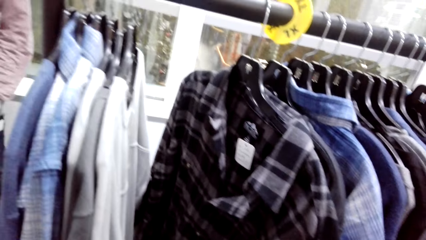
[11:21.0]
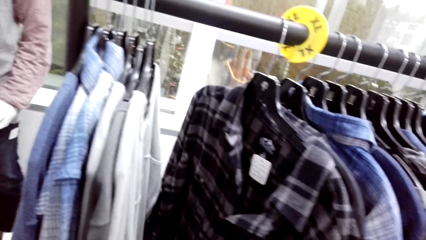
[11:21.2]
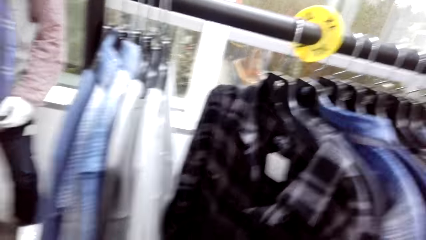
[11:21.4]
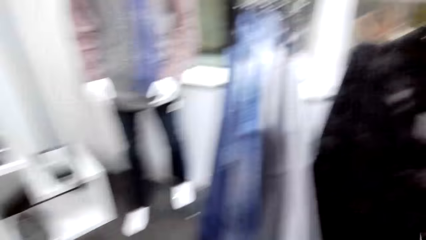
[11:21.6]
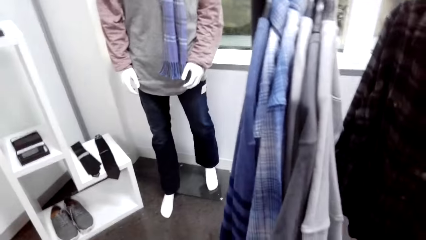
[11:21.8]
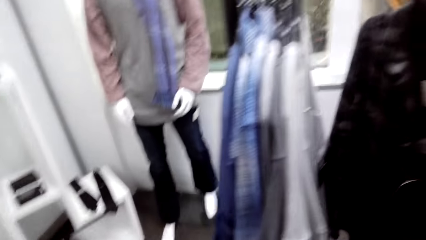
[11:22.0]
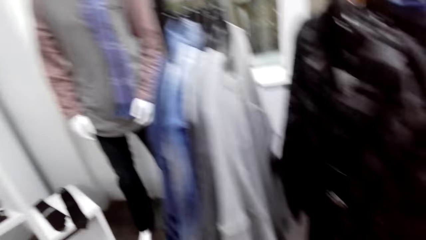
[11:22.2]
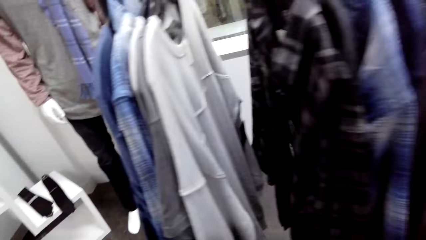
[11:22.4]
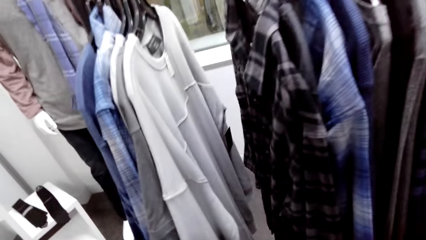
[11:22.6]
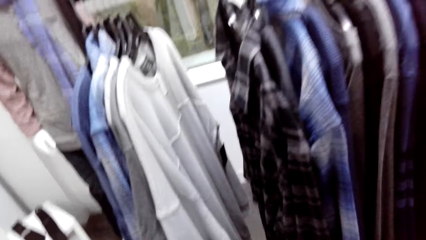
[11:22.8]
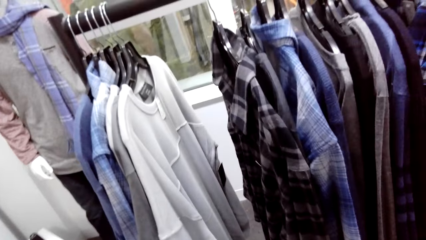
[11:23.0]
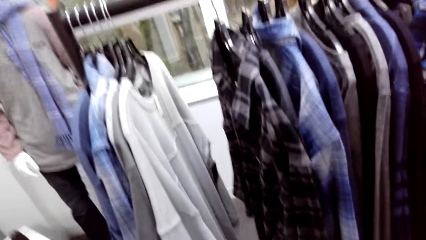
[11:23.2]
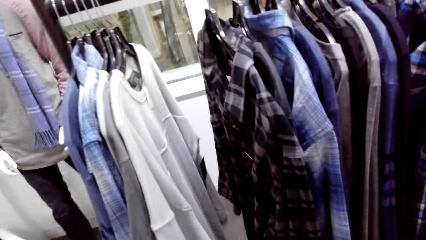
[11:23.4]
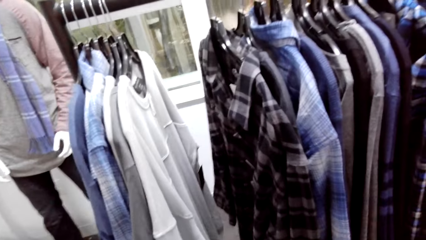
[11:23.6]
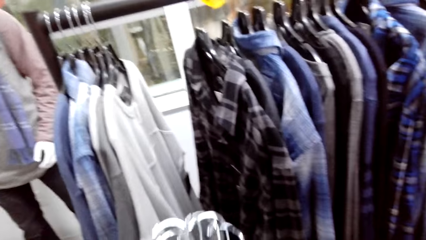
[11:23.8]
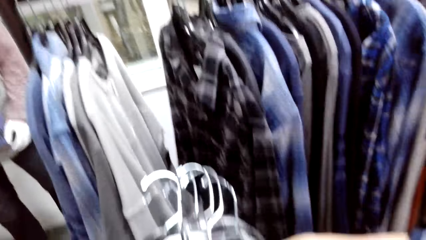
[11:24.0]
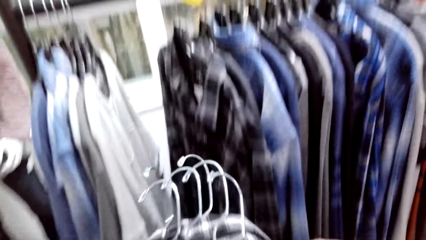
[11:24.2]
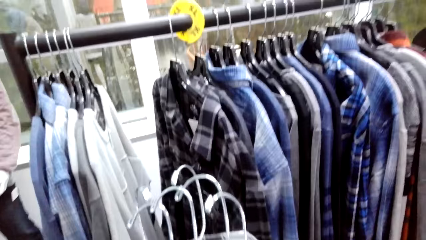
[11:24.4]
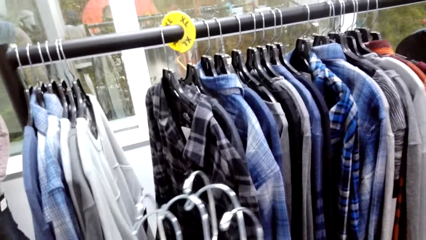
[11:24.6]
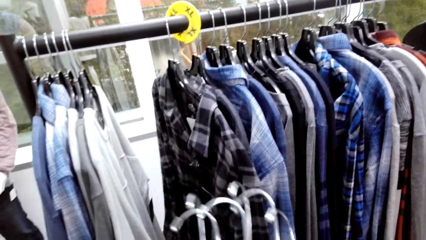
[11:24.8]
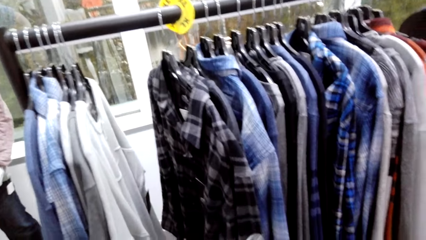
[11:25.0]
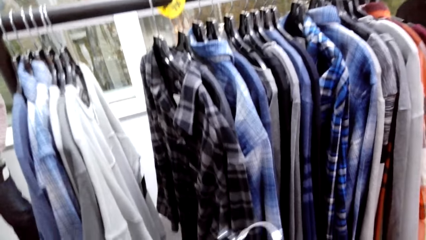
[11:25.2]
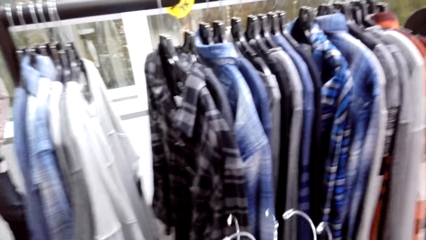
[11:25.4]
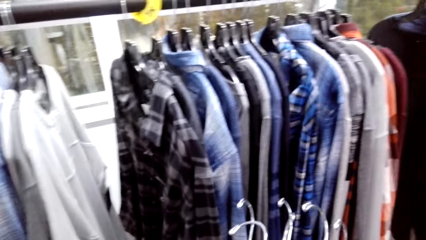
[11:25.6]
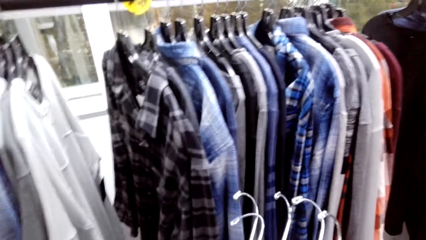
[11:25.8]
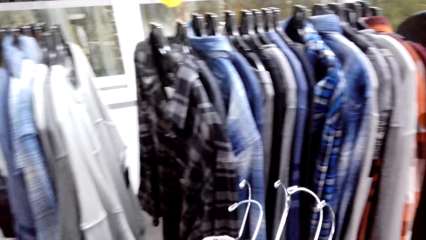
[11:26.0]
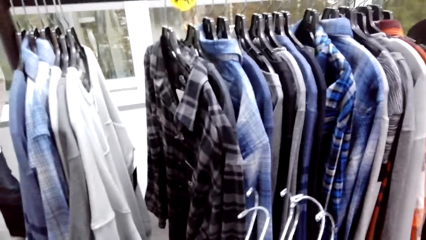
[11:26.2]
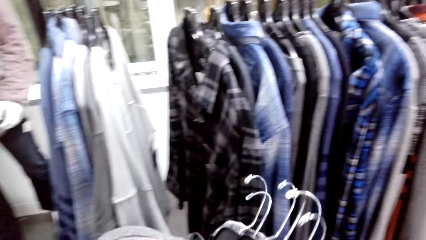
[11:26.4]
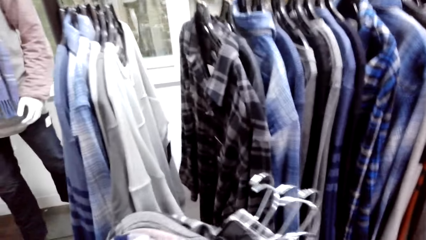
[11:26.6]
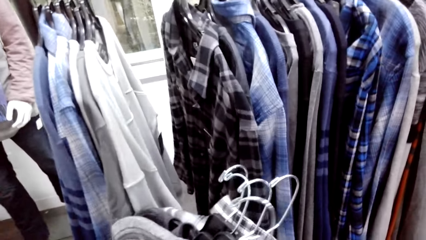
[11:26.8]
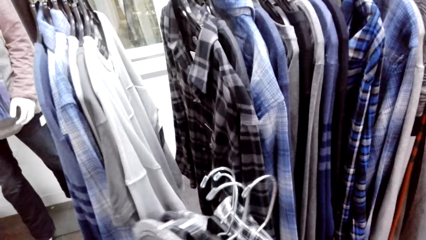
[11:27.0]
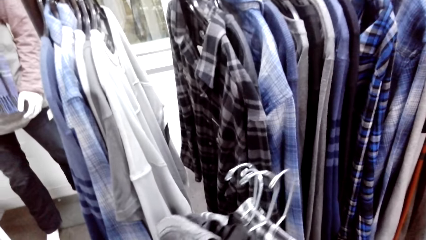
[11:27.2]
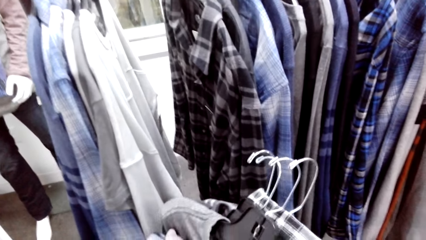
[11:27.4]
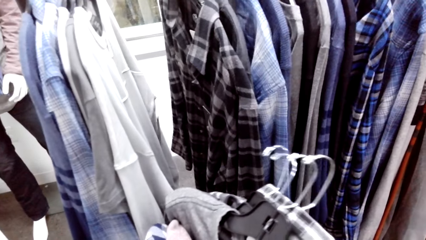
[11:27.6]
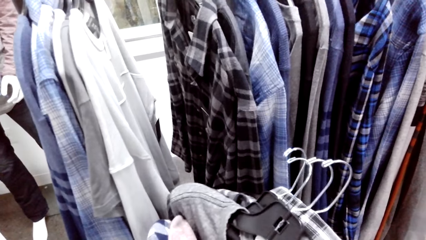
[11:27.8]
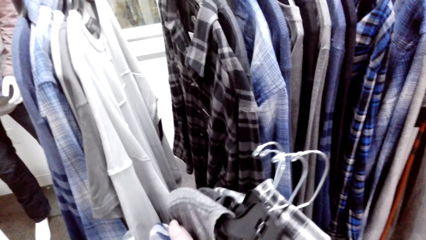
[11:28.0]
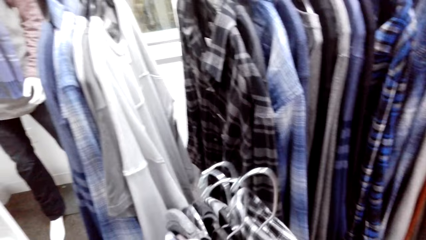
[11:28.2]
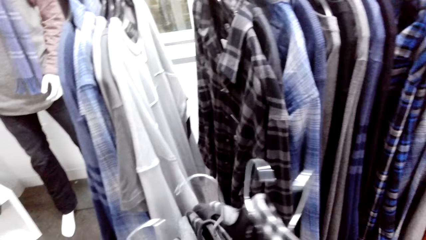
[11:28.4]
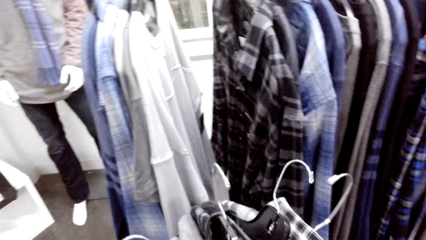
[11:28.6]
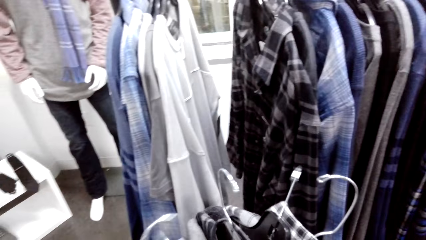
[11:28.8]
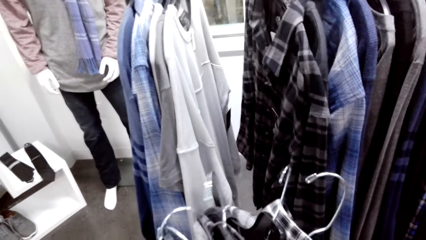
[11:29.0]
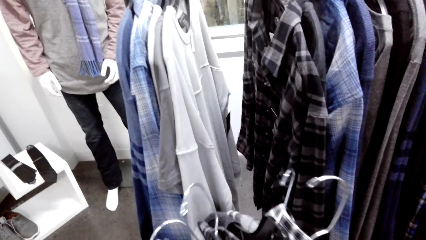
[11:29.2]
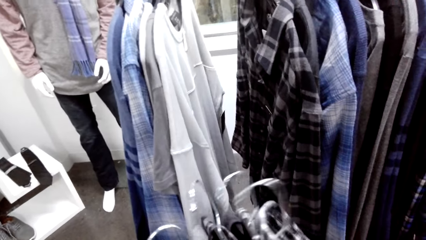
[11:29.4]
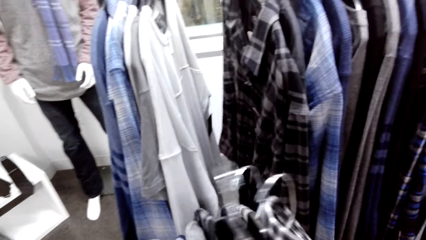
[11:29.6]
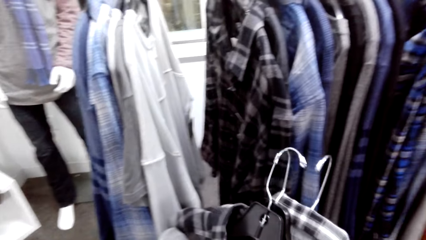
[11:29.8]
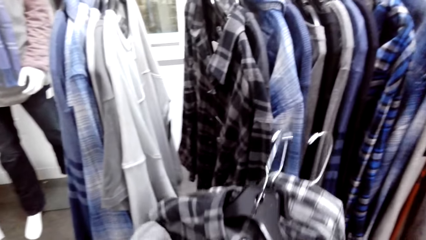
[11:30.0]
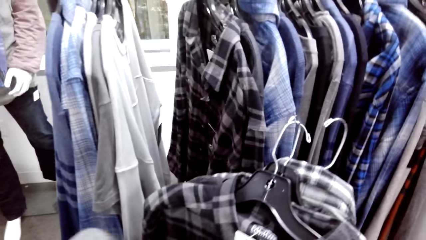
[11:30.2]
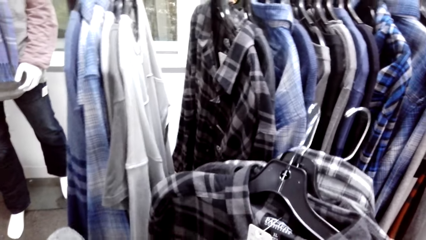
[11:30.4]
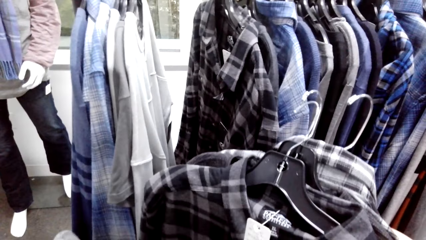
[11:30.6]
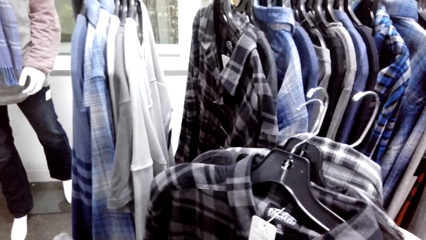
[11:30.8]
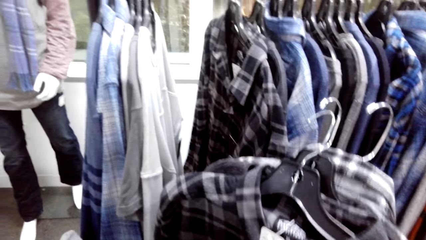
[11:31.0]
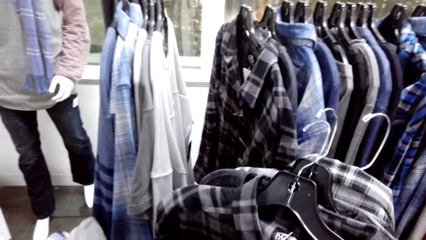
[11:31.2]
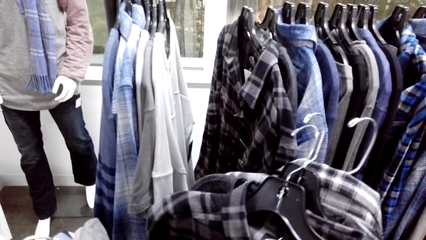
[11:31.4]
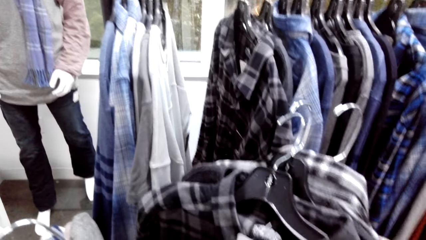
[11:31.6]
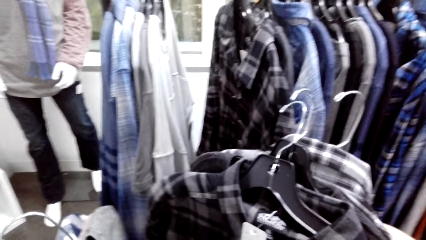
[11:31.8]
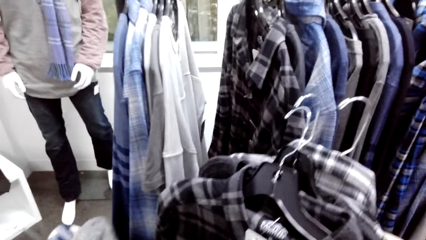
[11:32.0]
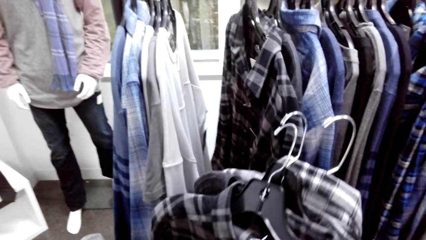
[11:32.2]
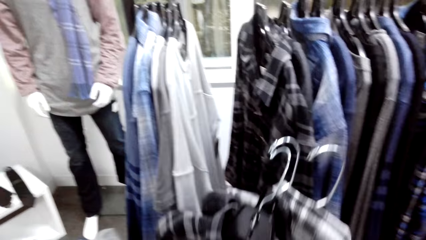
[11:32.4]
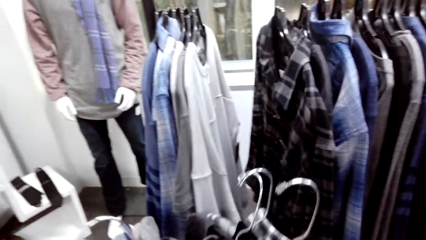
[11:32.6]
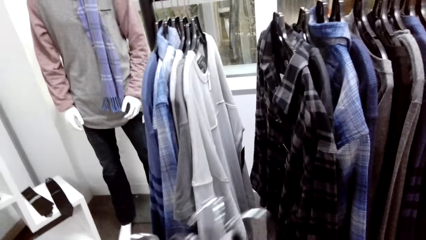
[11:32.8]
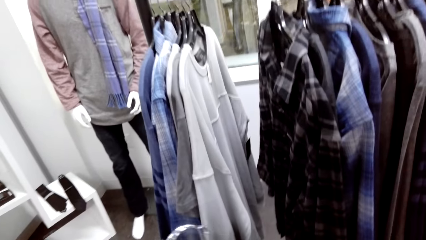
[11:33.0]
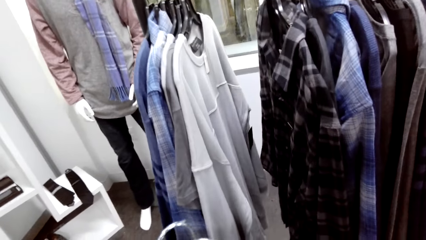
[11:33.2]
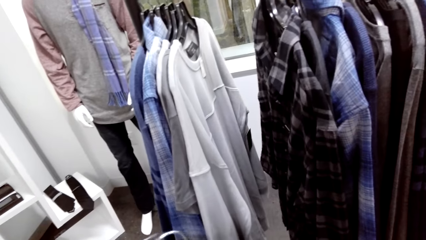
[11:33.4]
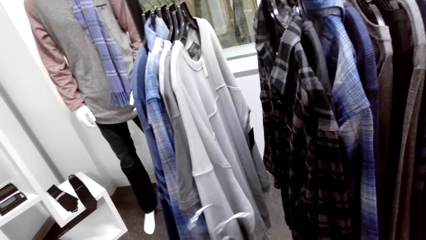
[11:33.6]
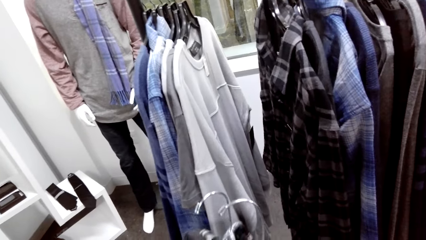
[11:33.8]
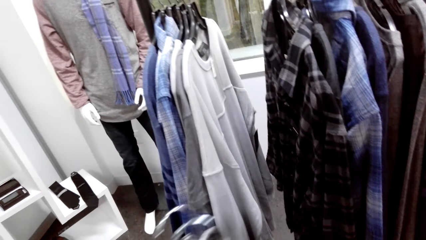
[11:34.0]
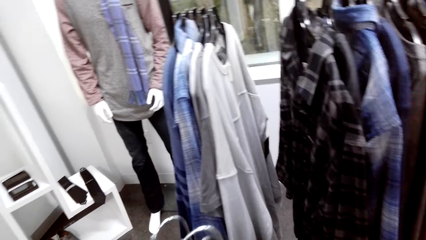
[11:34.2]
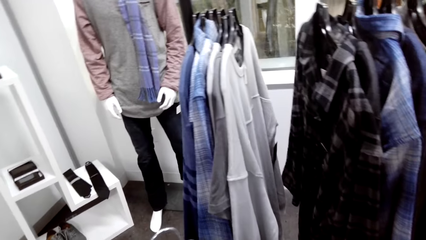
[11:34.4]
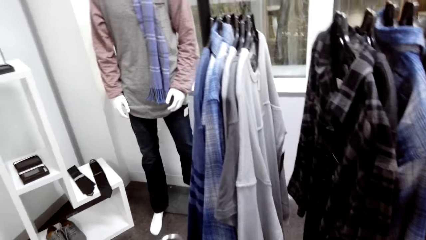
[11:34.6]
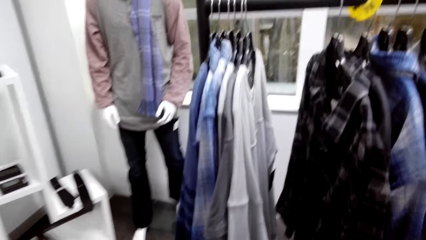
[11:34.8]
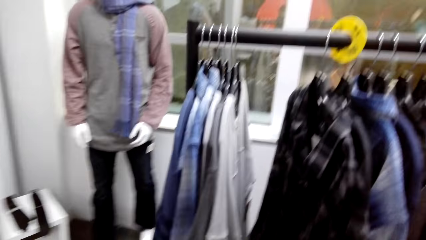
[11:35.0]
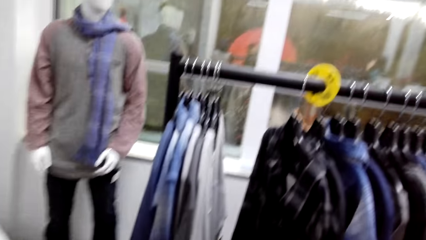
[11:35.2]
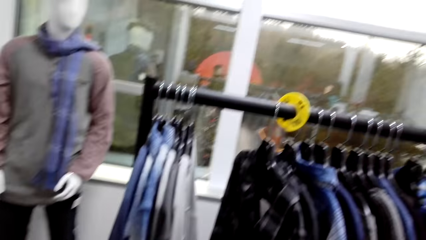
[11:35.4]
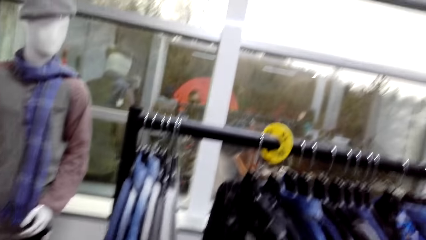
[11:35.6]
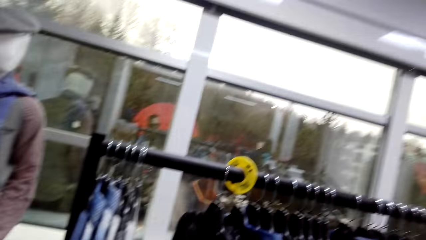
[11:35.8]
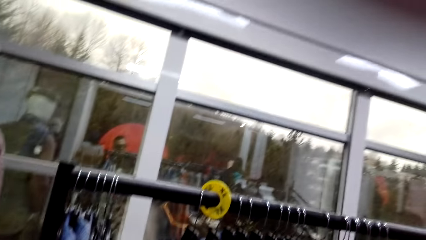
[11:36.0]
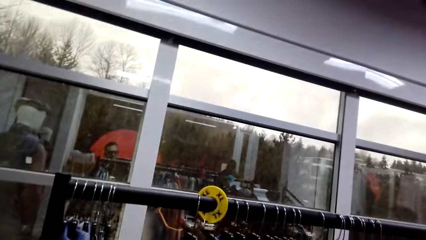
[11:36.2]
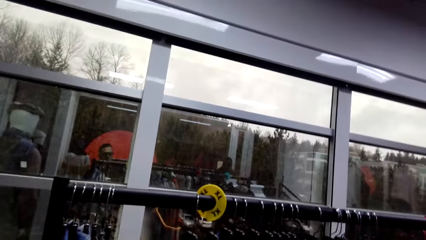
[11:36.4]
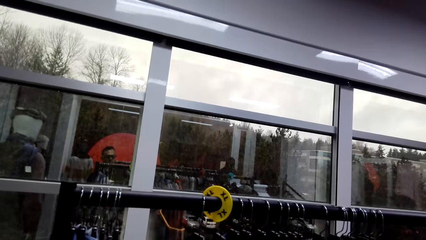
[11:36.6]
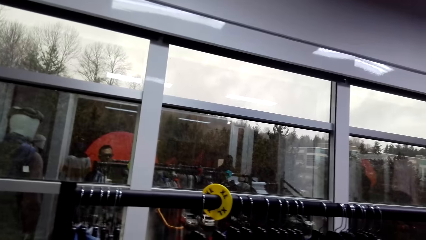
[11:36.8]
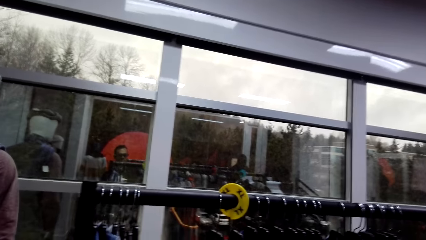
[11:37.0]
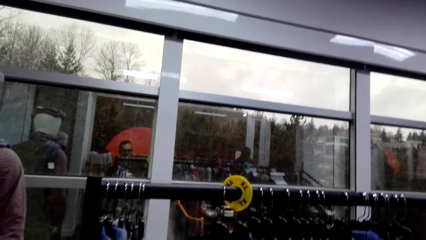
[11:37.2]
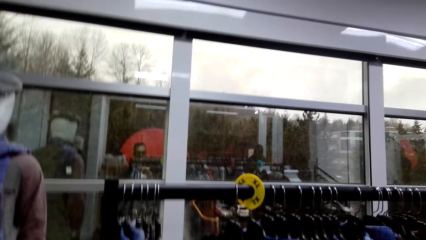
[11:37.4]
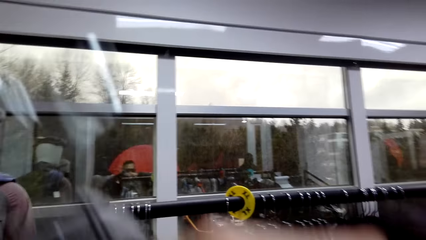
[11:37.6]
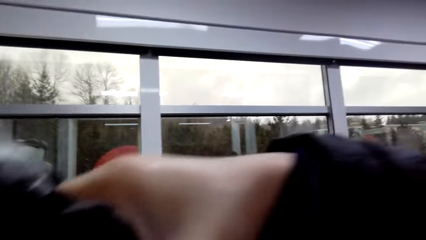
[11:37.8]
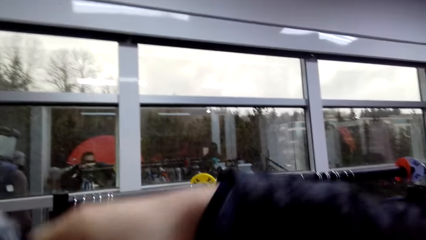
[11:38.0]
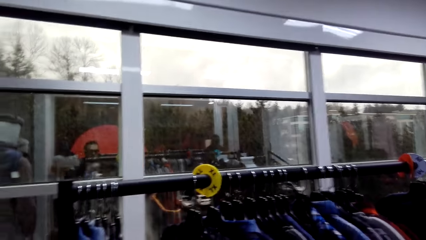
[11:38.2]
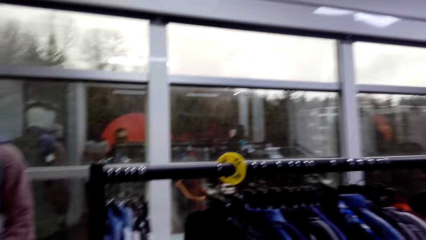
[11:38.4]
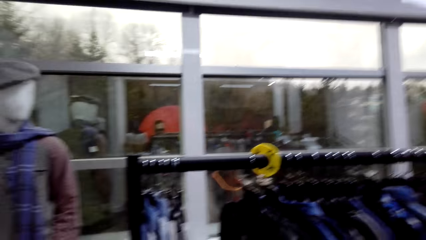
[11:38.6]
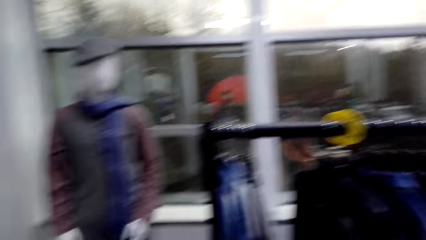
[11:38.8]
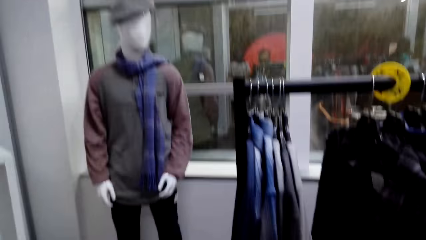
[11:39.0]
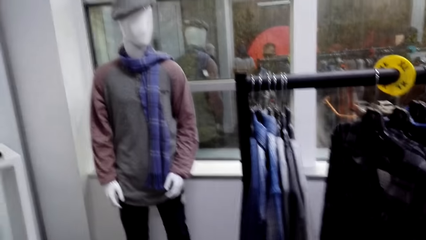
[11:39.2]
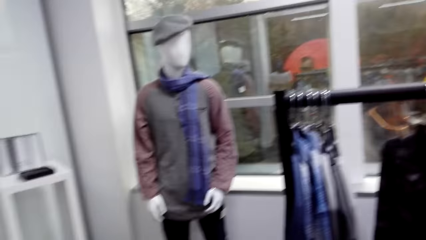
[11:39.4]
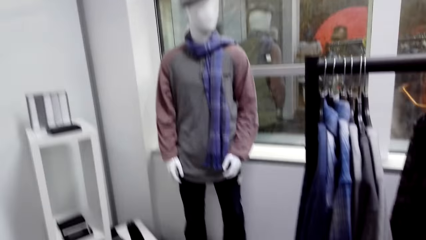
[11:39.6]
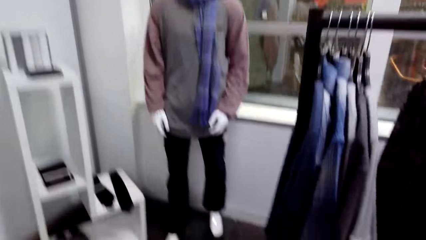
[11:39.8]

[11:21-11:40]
The camera wearer looks around. They dialogue with a person. They hold a shirt. They hold the shirt again. The person talks with the camera wearer. The camera wearer holds shirts and lifts up the shirt.
